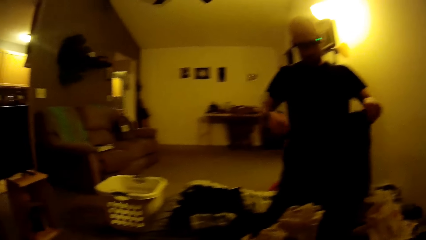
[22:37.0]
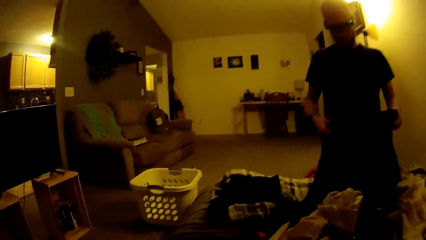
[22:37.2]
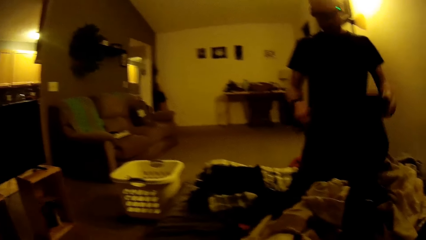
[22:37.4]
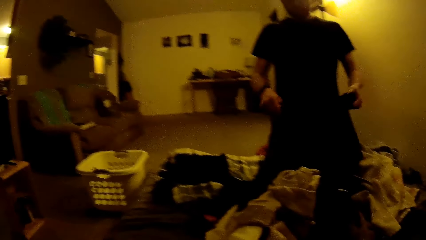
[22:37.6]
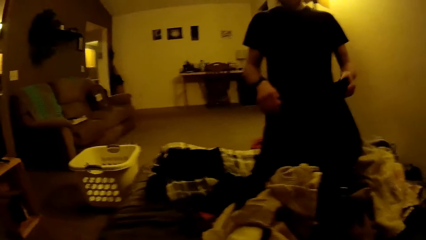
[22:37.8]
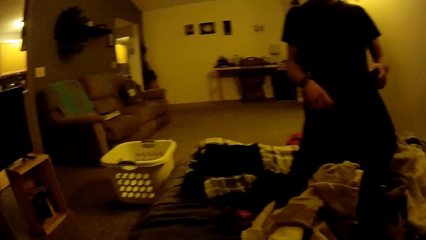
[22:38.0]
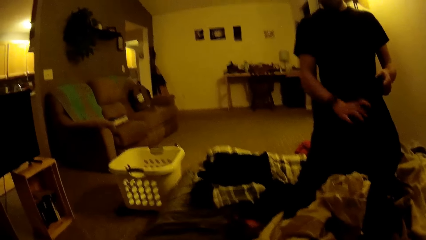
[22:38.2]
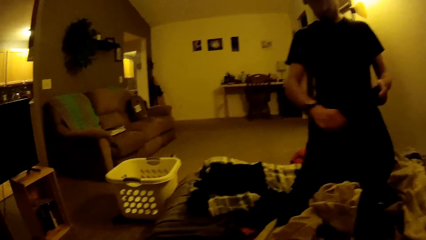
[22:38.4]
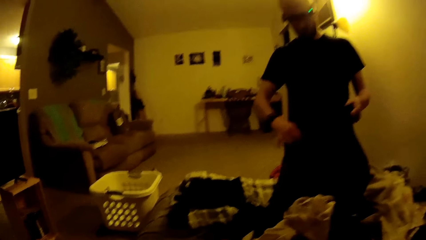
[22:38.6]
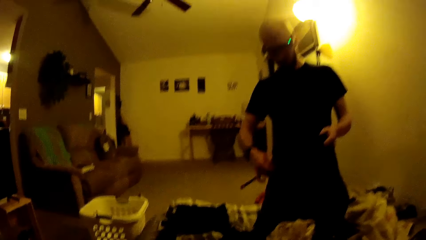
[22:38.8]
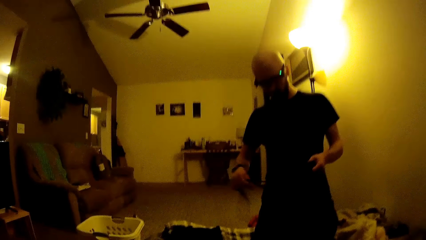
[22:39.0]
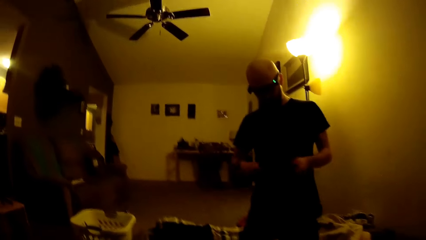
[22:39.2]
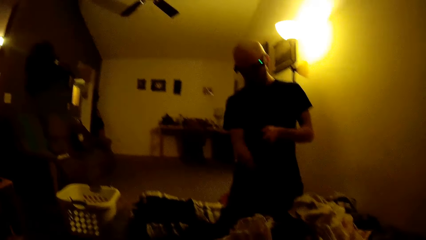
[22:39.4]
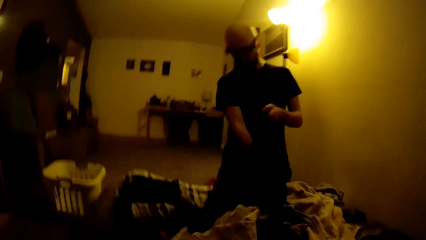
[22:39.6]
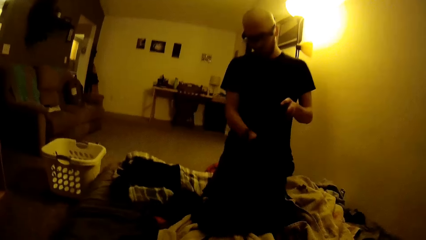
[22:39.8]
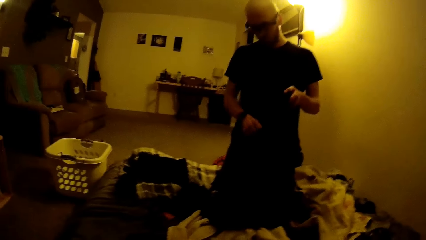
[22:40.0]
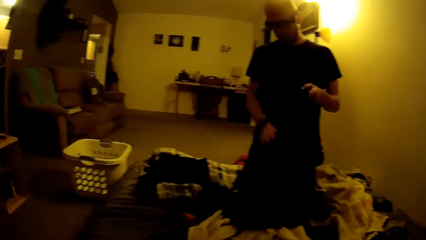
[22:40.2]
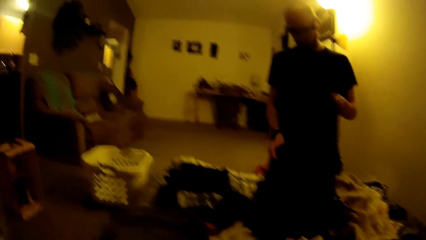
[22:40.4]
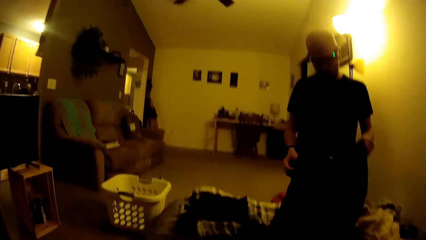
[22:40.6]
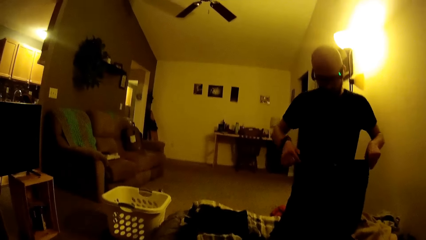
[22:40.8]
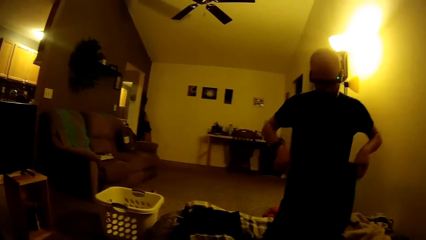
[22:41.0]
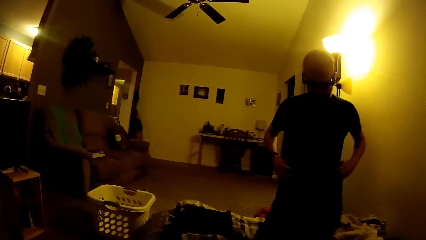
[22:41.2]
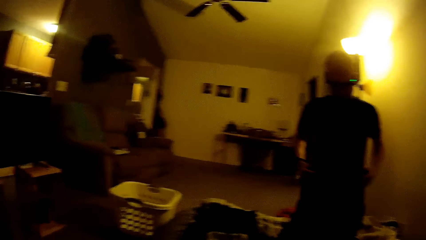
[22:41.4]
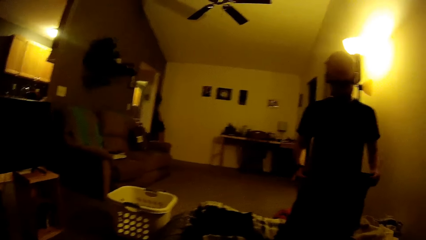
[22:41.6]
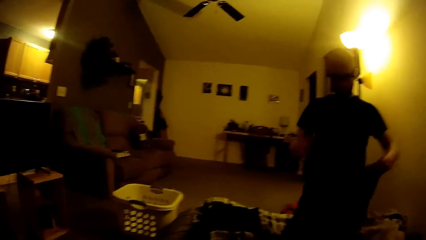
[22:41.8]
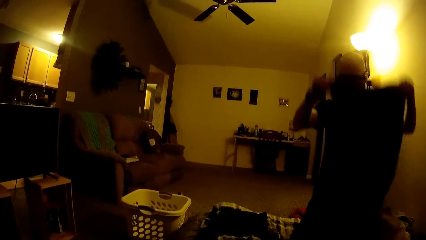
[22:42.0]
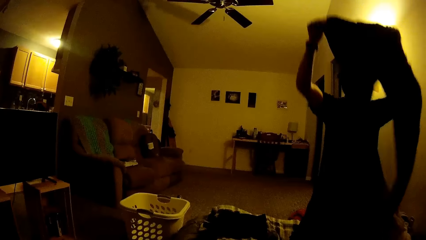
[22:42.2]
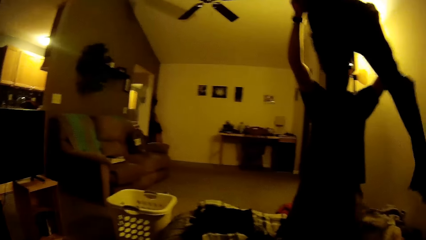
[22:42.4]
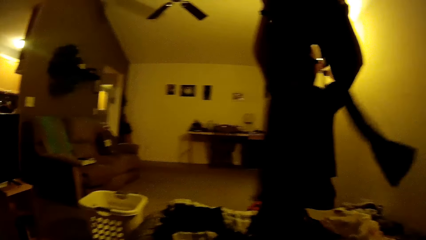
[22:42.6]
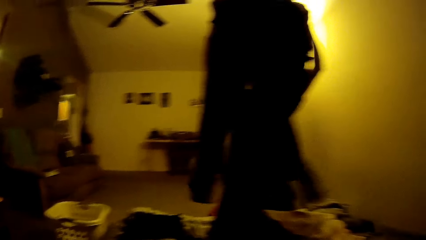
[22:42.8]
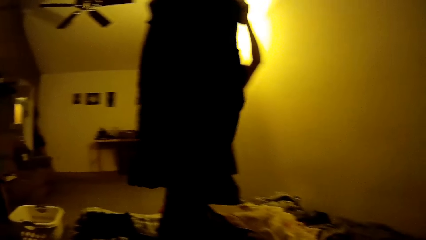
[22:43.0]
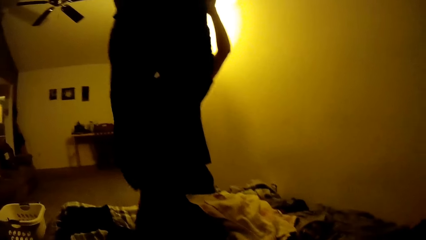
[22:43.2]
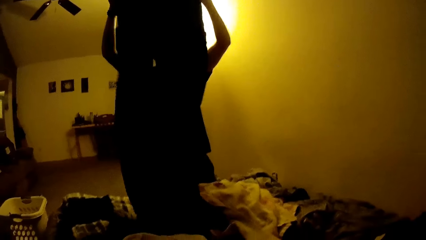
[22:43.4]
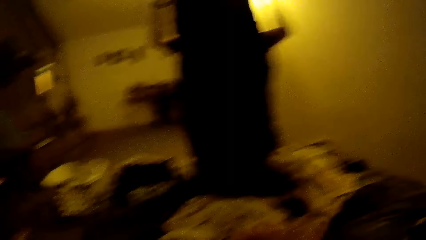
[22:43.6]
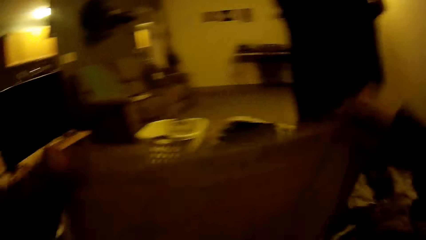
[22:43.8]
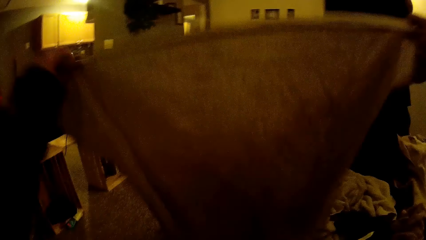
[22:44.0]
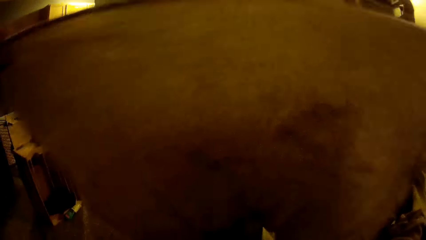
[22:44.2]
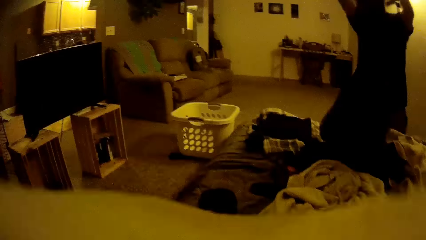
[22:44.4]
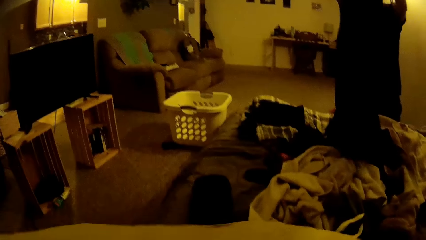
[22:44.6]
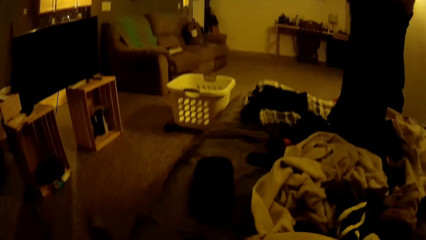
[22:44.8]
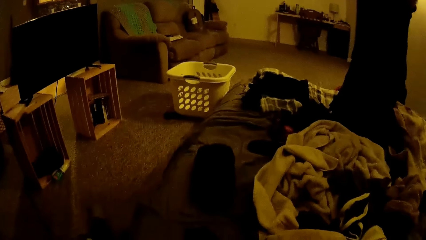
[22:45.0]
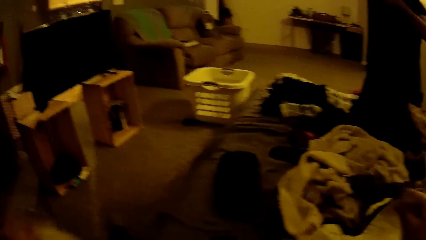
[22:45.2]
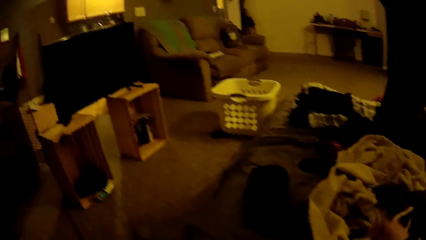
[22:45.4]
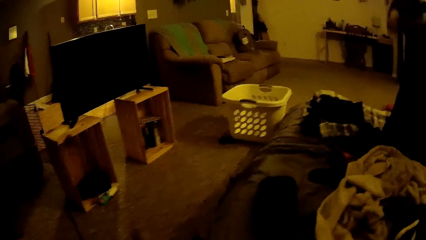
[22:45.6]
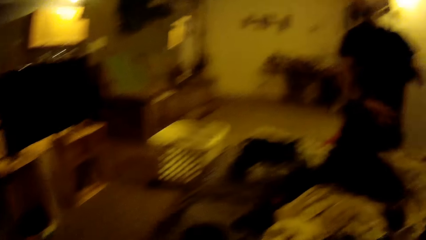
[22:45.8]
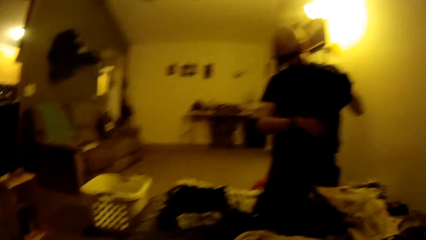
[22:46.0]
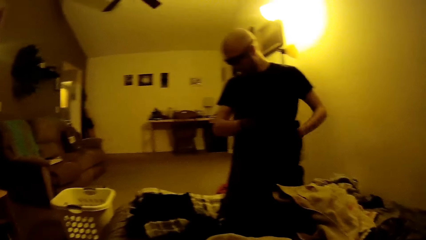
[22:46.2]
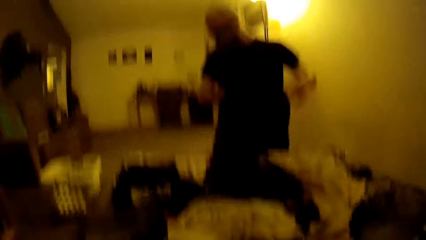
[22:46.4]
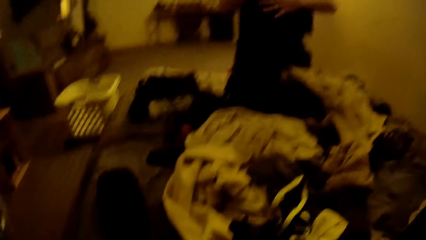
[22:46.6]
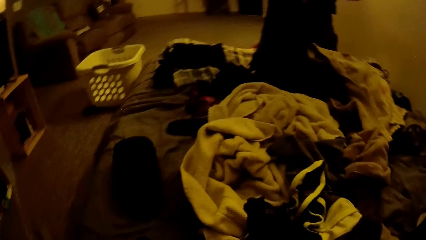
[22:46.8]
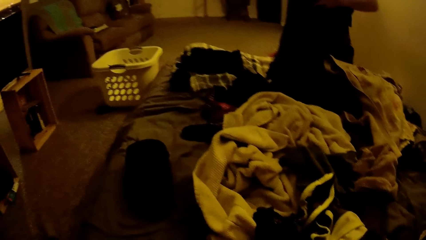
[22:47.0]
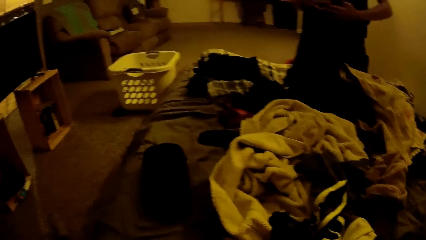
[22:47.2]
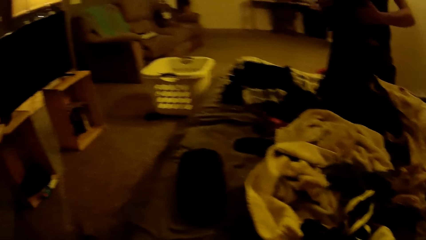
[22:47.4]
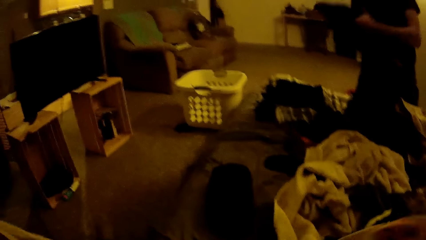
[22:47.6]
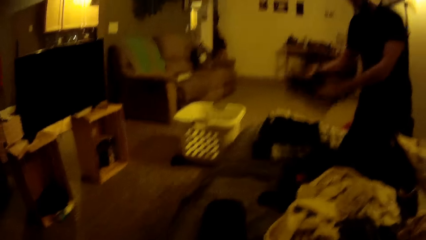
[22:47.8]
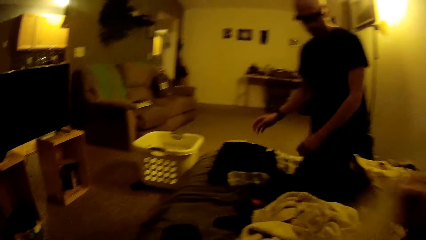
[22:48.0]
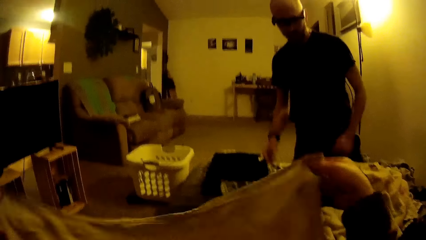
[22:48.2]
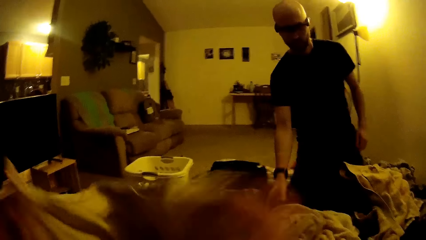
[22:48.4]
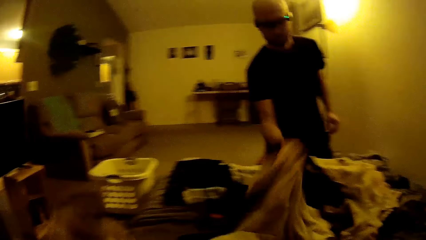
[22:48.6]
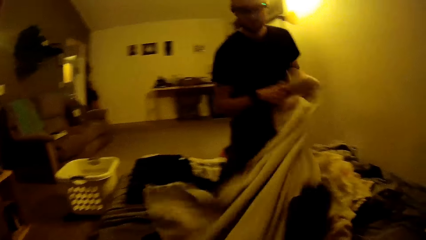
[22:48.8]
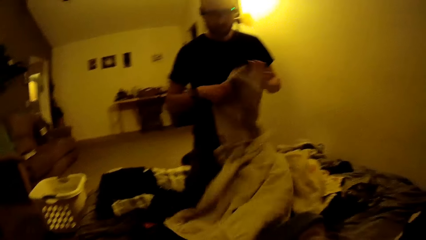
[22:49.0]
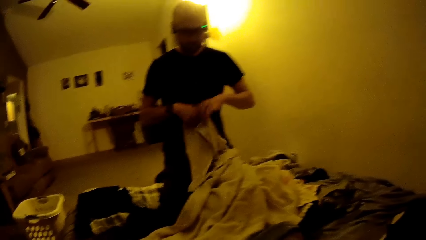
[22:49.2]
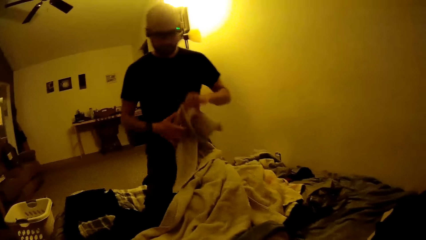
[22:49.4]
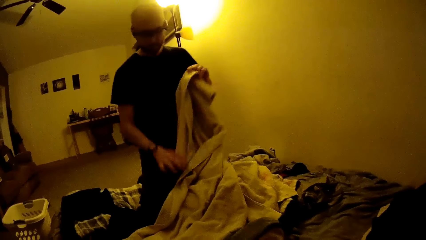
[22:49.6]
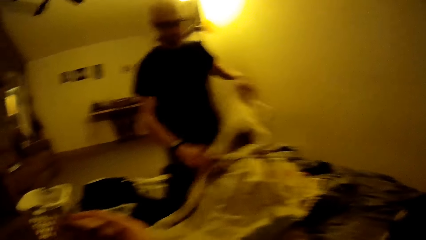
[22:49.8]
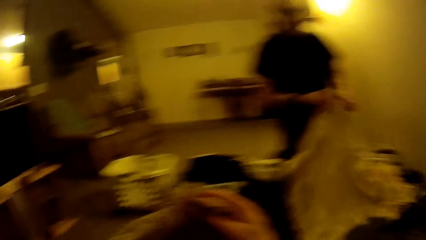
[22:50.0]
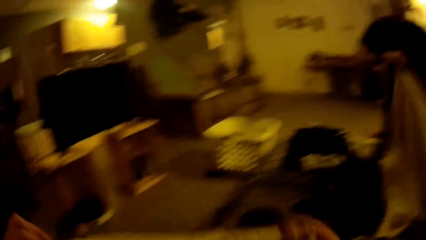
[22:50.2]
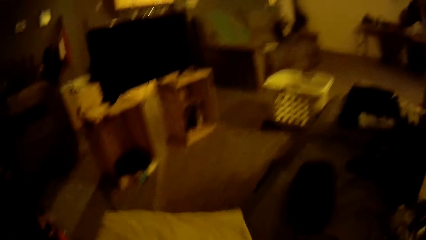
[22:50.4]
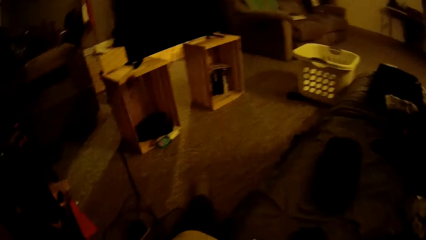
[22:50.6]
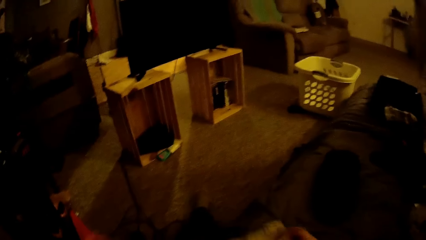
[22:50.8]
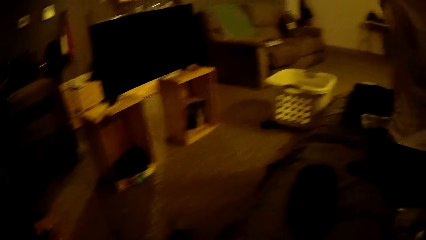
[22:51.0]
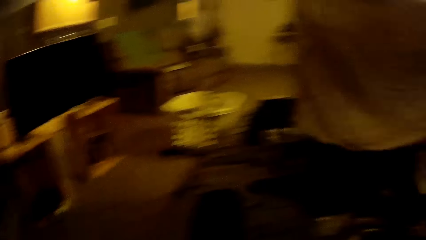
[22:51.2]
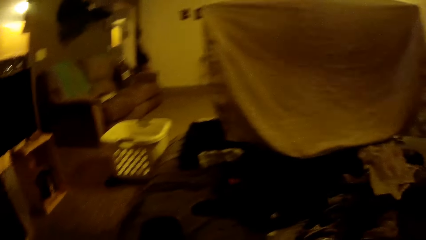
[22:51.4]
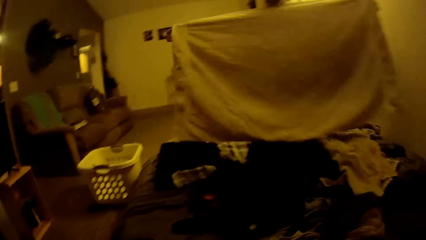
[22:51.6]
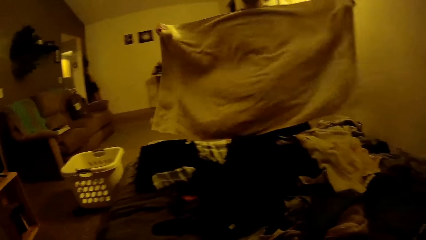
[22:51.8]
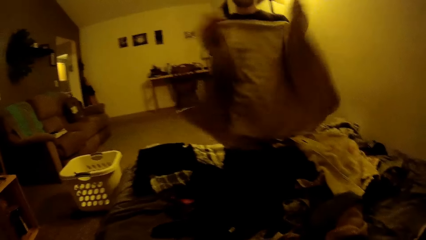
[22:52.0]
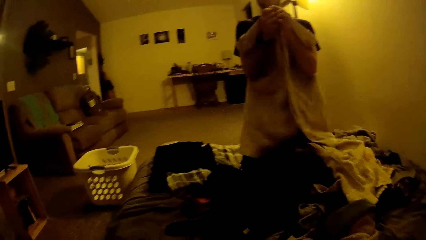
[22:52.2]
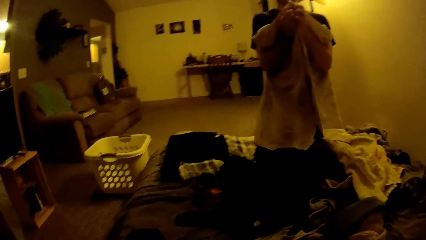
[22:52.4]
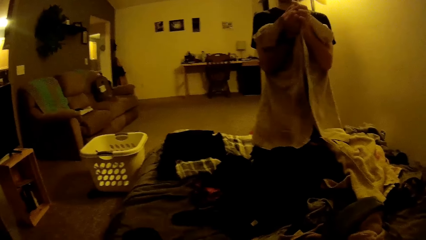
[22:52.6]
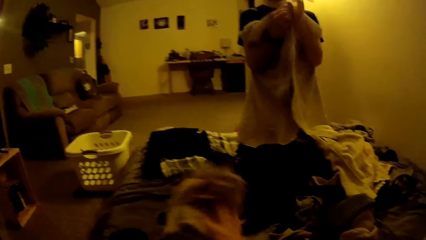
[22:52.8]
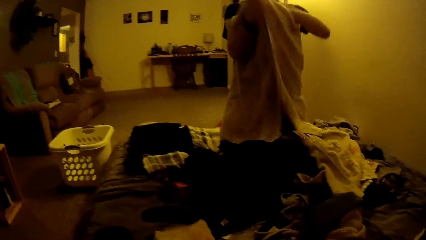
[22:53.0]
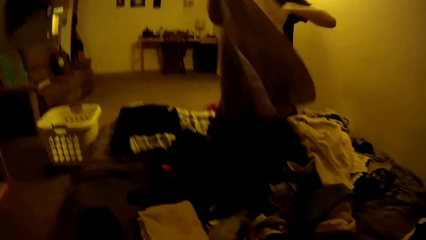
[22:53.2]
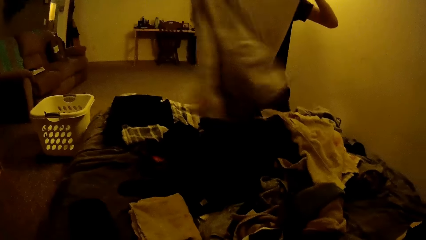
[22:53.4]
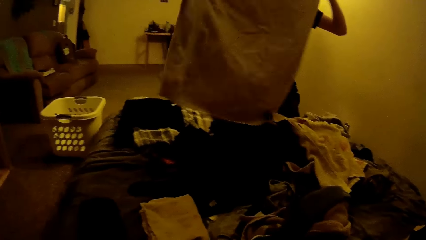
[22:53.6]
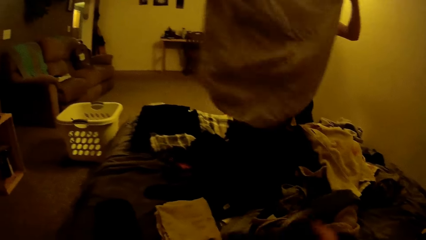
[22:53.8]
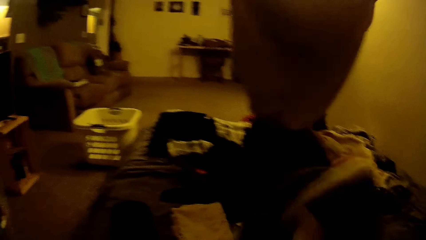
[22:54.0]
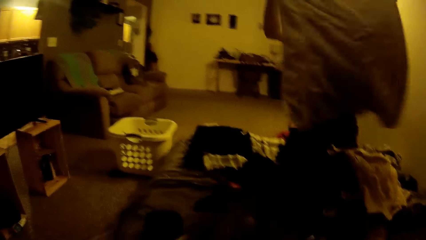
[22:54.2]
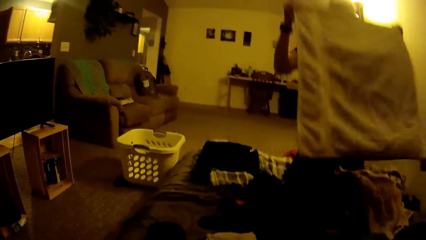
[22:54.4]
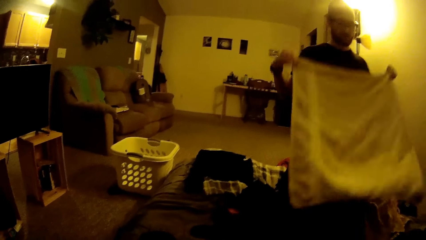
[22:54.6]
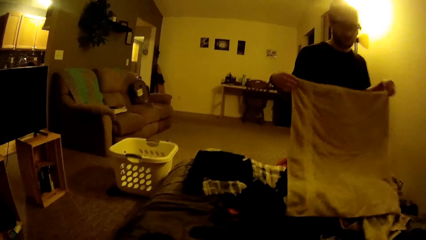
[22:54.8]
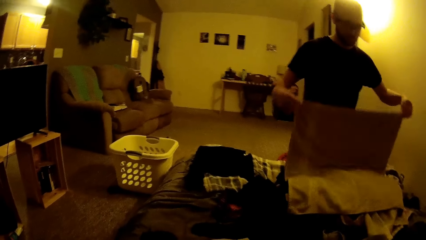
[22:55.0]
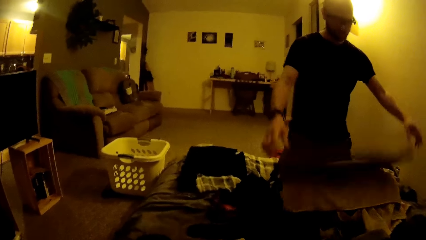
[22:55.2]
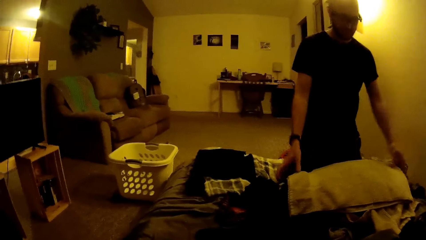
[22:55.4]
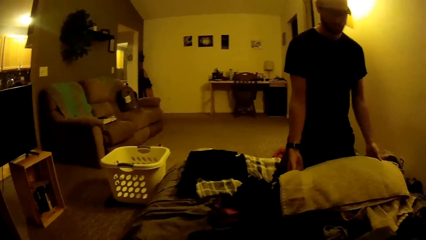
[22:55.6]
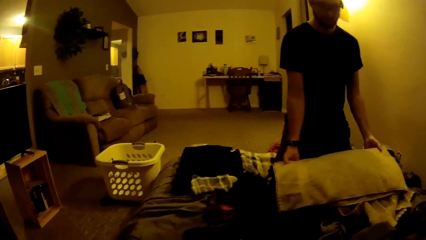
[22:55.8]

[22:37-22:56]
A man folds the cloth with both hands. The camera wearer straightens the t-shirt. She folds the cloth with both hands. The man drops the trouser on the clothes on the bed with both hands, picks a towel on the bed with his right hand, holds the towel with both hands, and folds the towel with both hands. The camera wearer drops the folded cloth on the bed with her right hand. She picks a cloth on the bed with her right hand. She interacts with the man. The man folds the towel. The camera wearer talks with the man.
